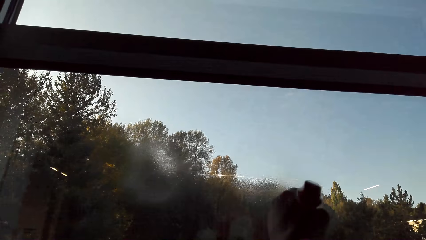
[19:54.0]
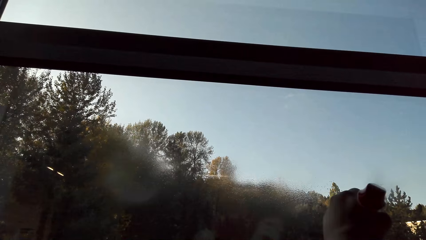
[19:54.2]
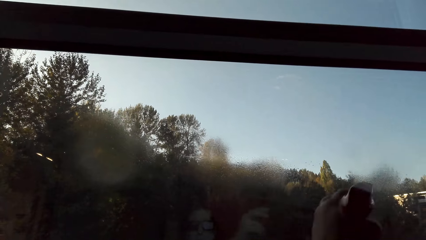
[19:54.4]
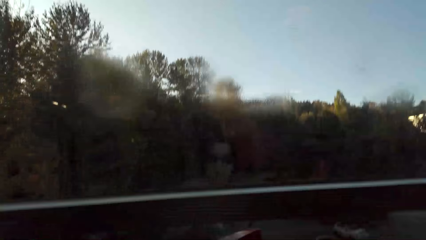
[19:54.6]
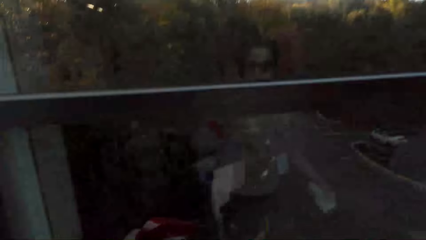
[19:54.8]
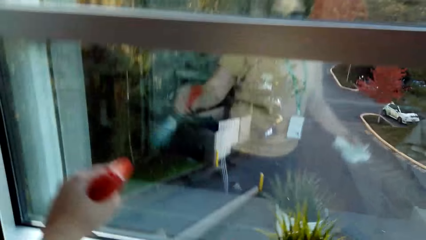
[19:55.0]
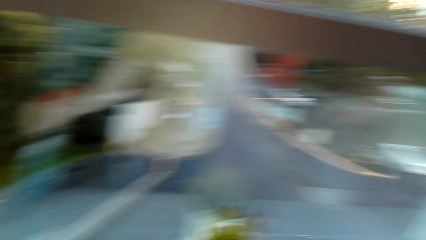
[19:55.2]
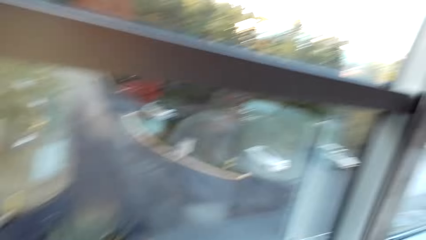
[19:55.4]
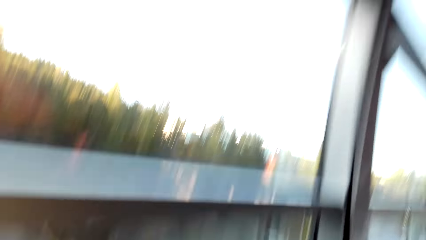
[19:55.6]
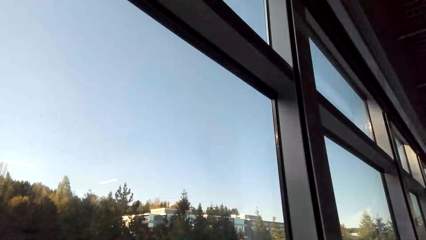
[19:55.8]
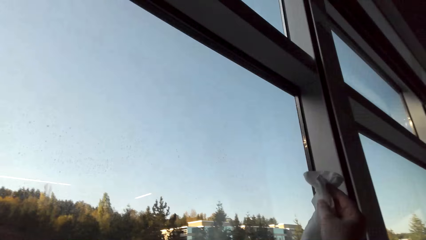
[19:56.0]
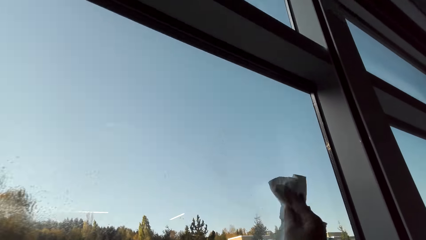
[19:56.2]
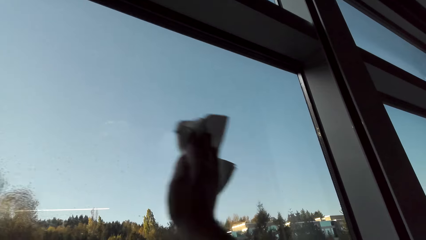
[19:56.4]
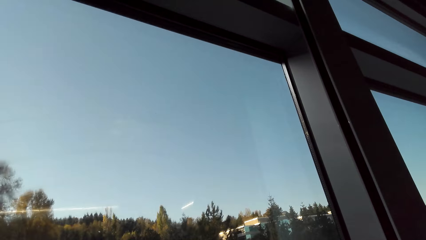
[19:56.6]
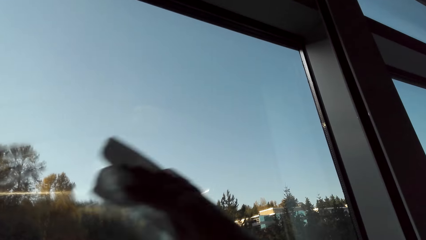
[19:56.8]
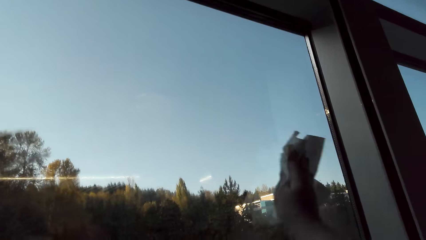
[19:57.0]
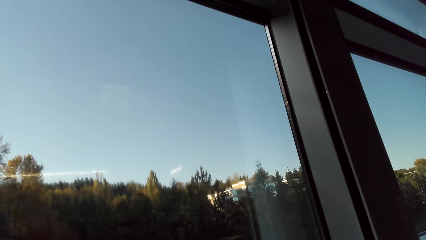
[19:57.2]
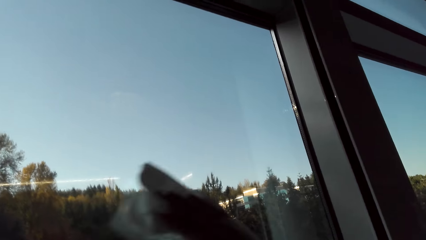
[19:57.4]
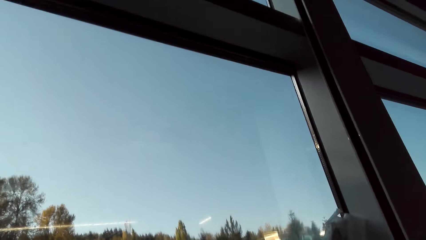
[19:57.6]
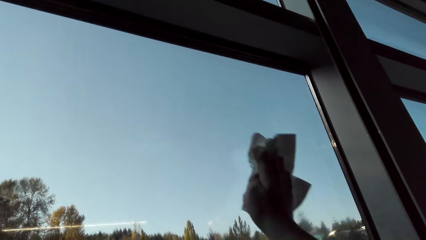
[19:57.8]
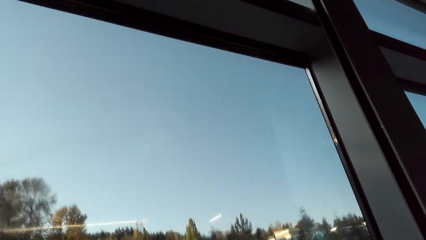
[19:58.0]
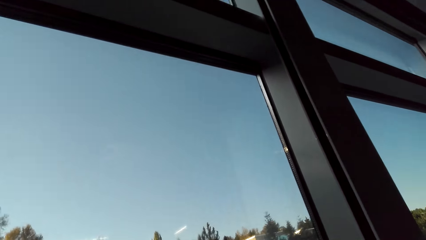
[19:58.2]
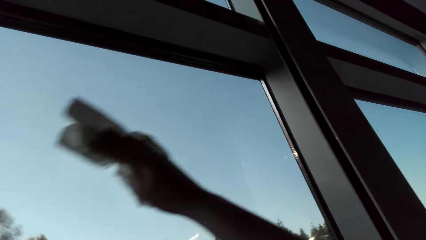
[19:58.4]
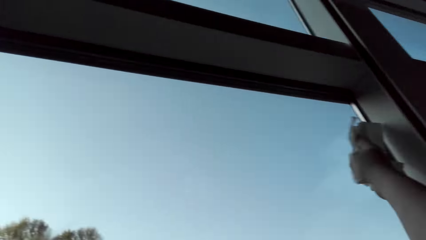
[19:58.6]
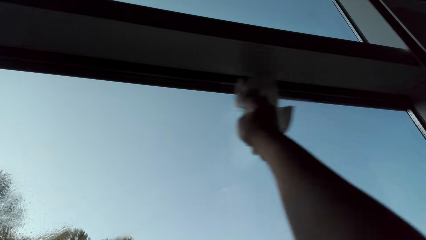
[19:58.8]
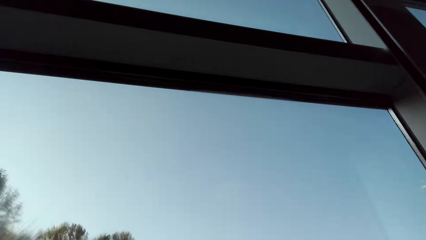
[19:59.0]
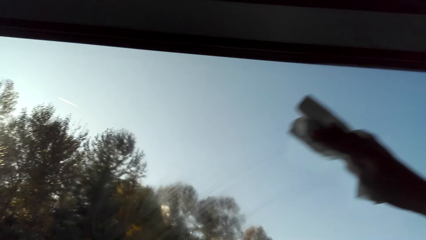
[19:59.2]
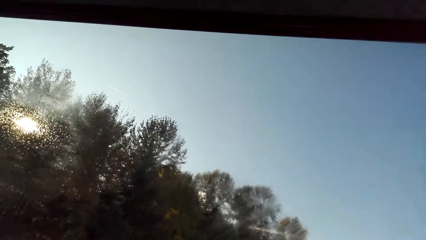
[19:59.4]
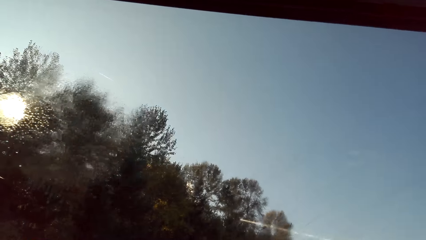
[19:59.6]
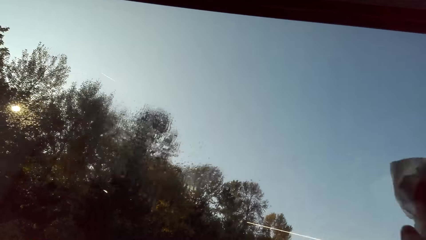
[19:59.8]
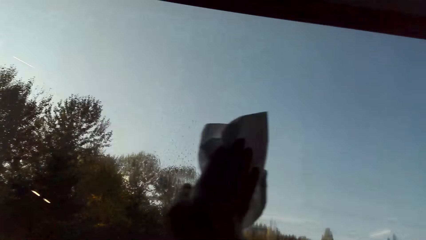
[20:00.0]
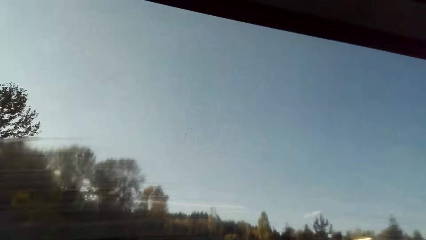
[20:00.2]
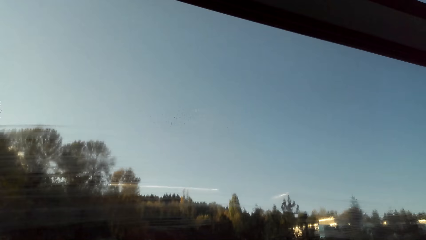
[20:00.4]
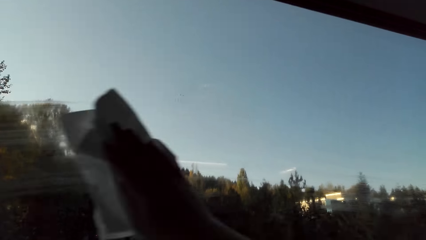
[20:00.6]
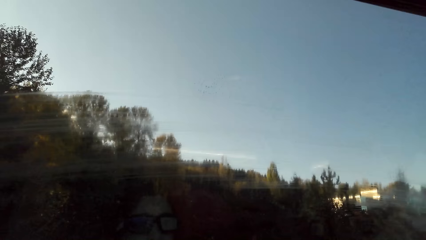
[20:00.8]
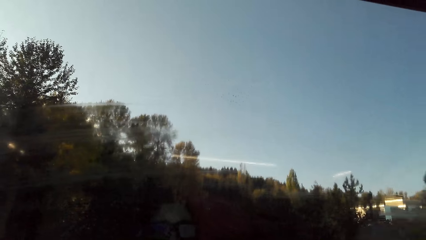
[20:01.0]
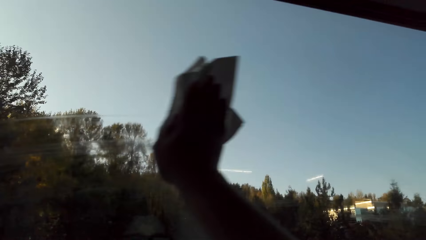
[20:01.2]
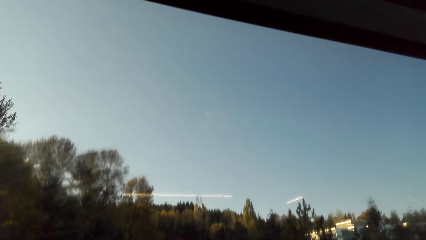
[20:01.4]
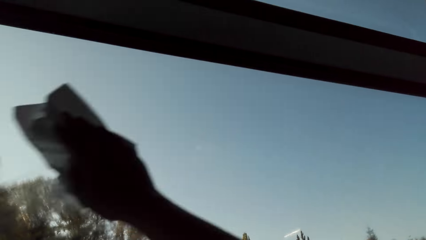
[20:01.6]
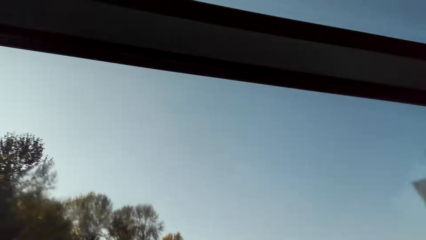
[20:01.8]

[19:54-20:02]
The camera wearer sprays on the window pane. They put the spray down. They wipe the window pane.

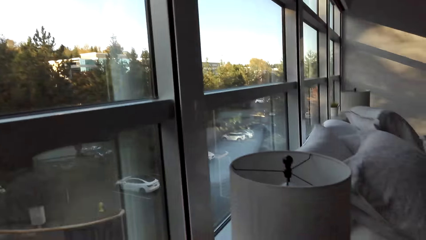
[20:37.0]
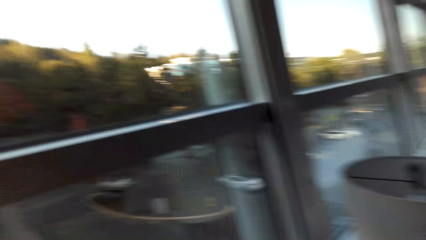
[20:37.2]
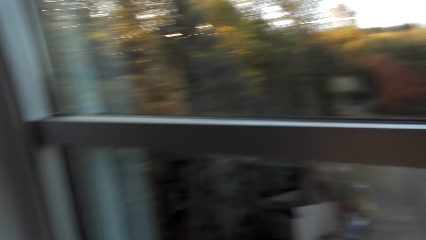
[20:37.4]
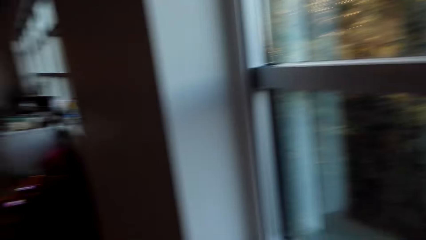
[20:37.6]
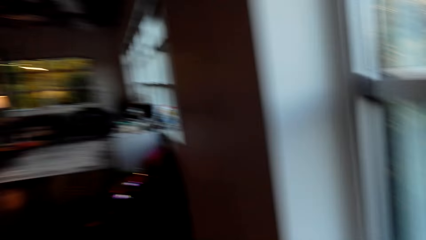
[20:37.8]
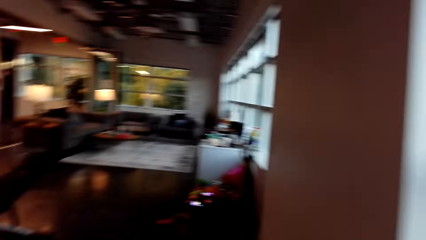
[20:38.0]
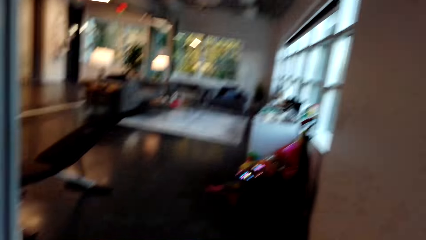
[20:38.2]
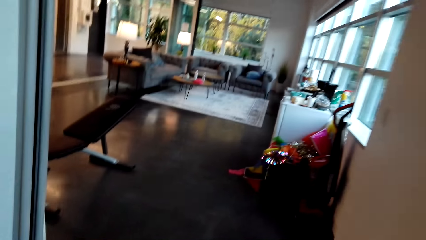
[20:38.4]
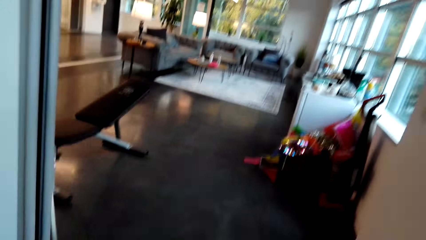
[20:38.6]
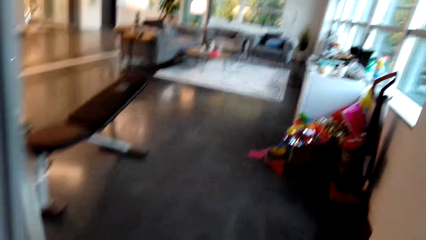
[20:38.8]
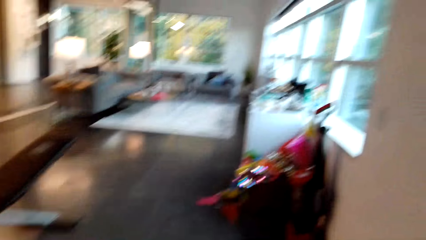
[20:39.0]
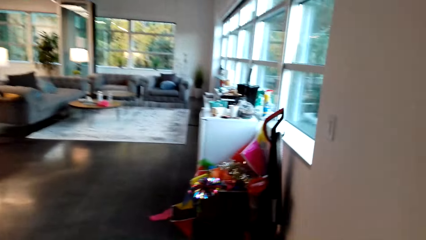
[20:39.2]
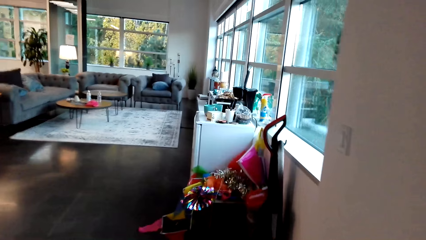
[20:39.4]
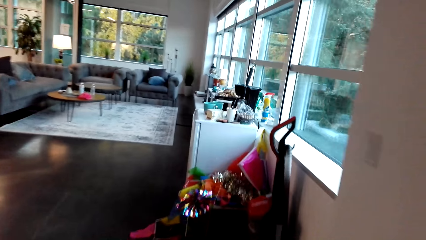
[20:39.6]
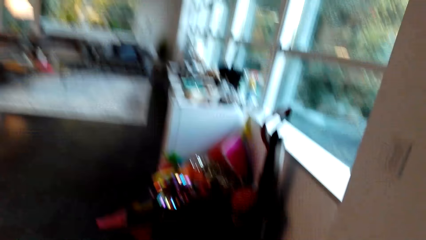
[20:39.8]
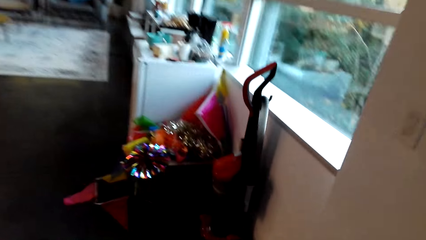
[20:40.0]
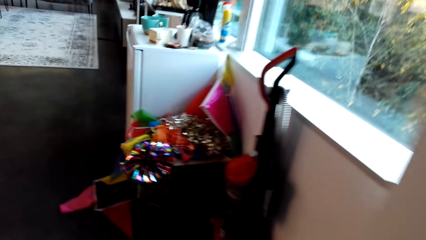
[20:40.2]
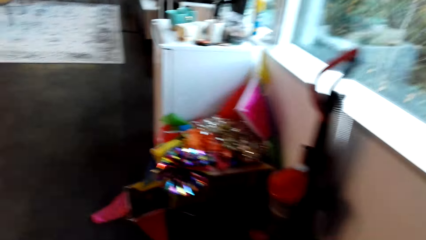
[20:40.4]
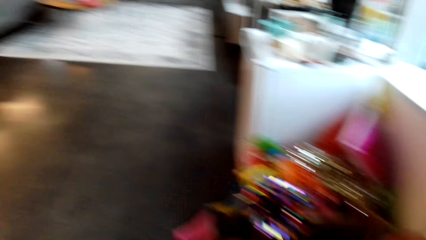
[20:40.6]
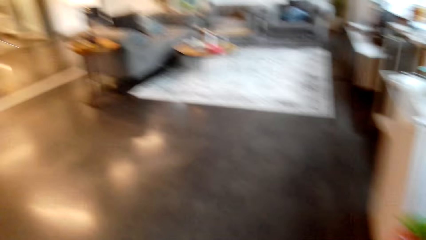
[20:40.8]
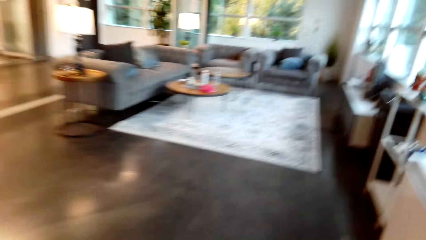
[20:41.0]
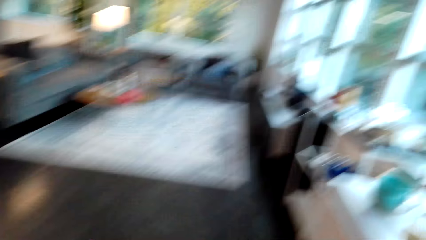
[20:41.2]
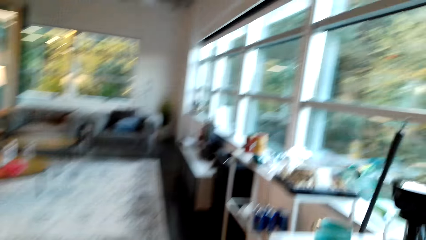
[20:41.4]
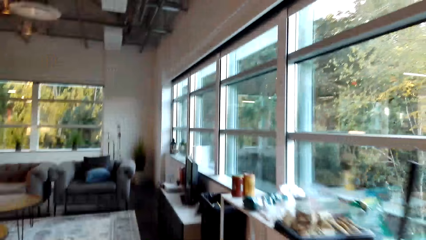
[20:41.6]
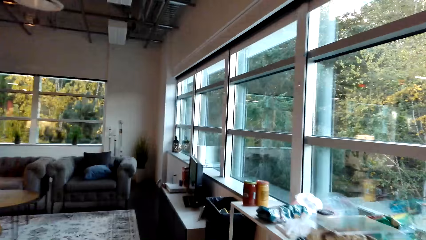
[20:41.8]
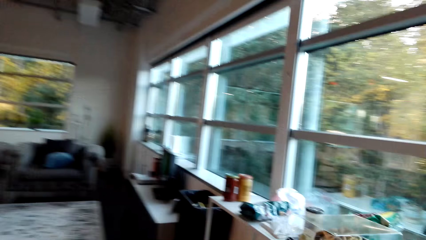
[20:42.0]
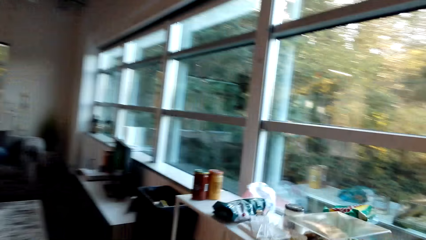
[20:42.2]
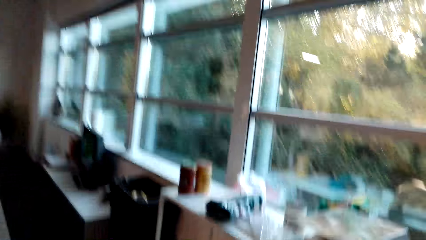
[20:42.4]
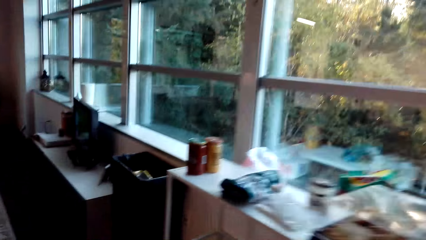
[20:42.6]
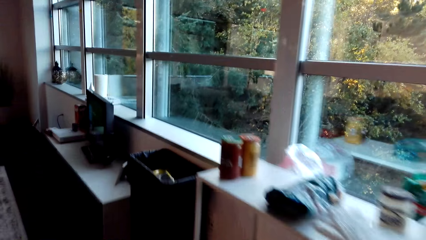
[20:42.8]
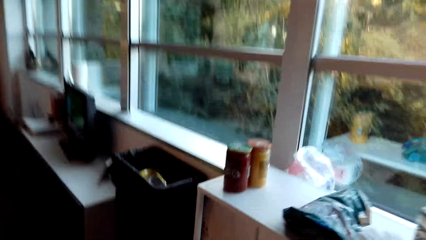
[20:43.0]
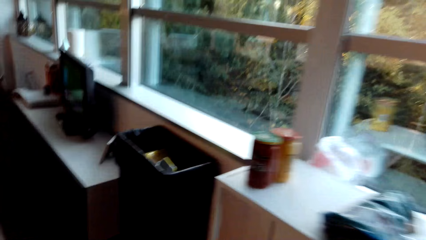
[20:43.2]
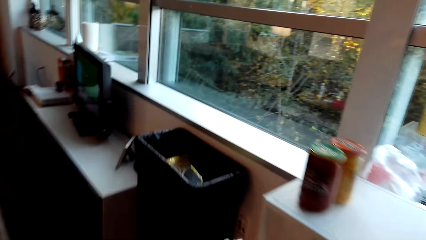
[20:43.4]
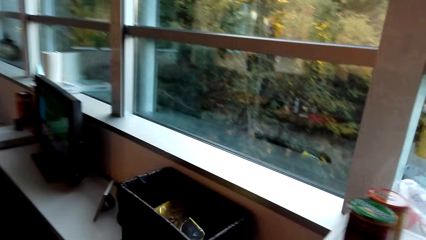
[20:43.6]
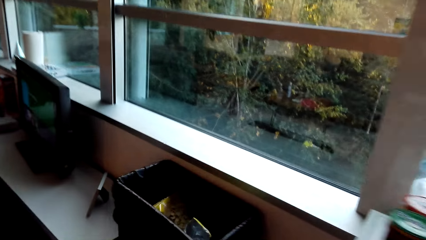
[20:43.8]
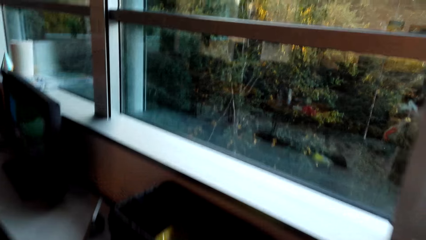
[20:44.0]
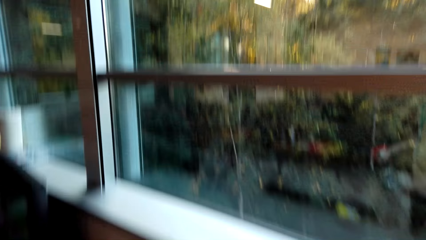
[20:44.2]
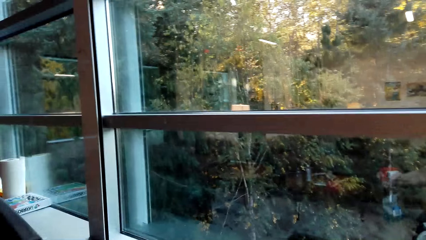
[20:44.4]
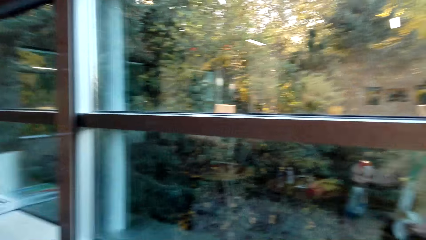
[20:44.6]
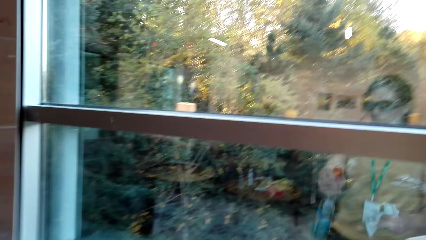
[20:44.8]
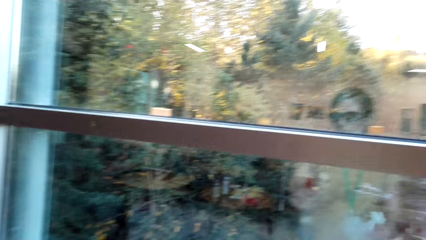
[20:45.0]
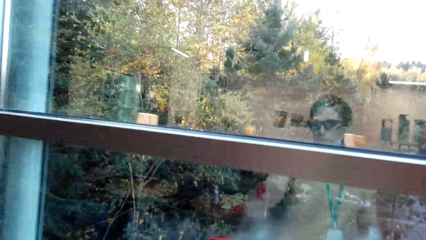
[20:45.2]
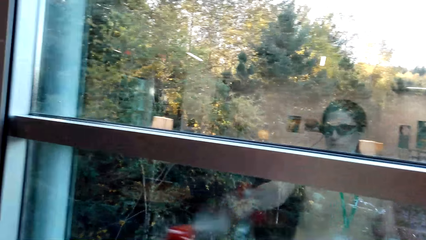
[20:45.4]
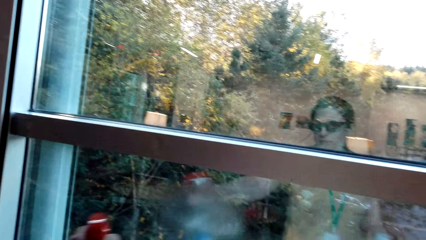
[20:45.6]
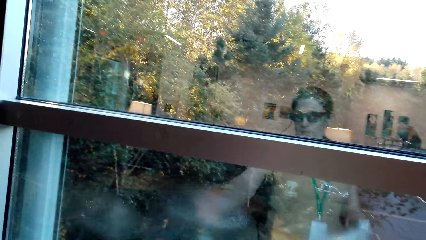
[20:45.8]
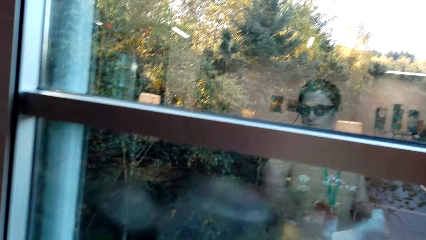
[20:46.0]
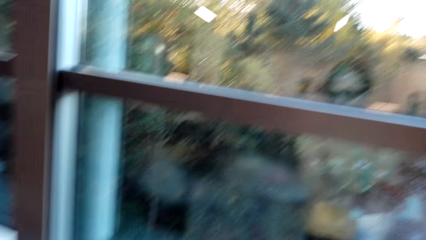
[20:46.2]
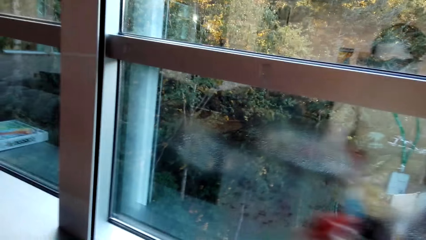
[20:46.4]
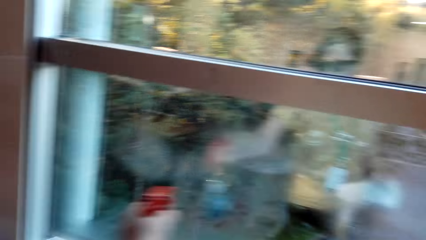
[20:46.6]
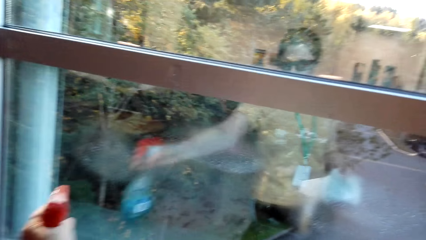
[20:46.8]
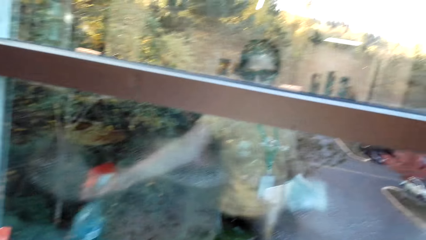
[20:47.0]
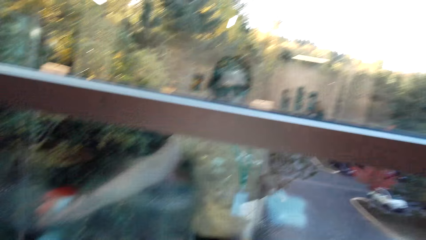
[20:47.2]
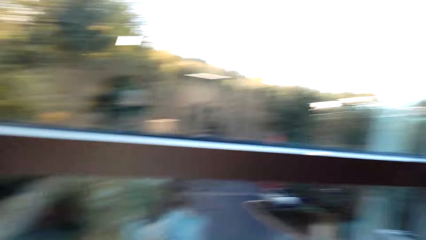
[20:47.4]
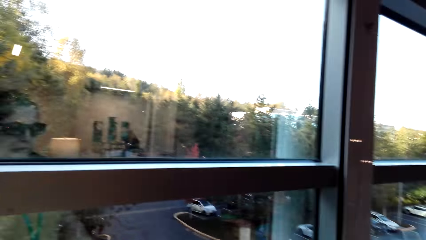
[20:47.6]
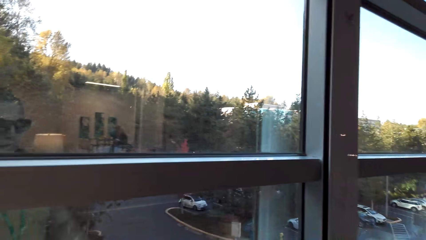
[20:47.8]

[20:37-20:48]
The camera wearer walks around the house. They spray on the window pane.
